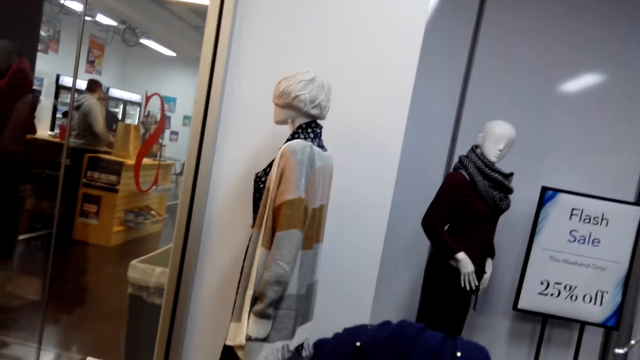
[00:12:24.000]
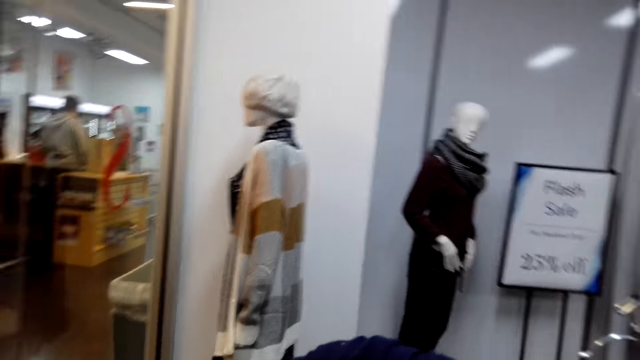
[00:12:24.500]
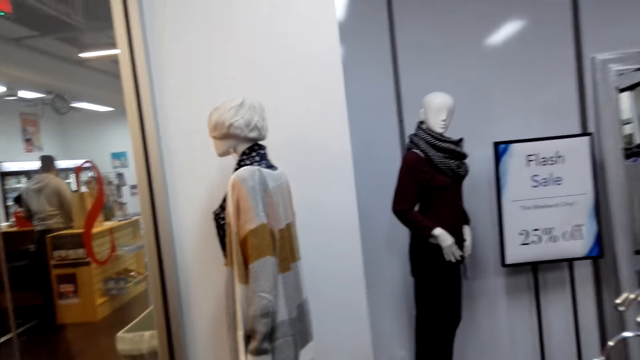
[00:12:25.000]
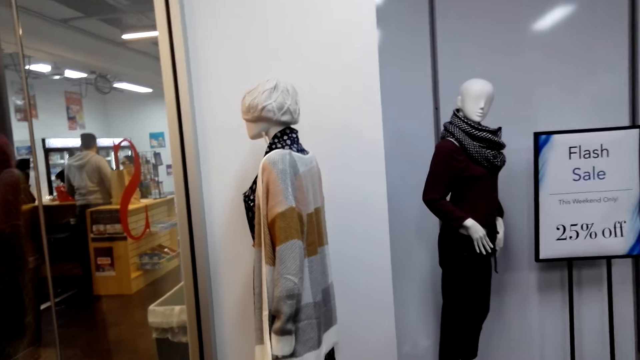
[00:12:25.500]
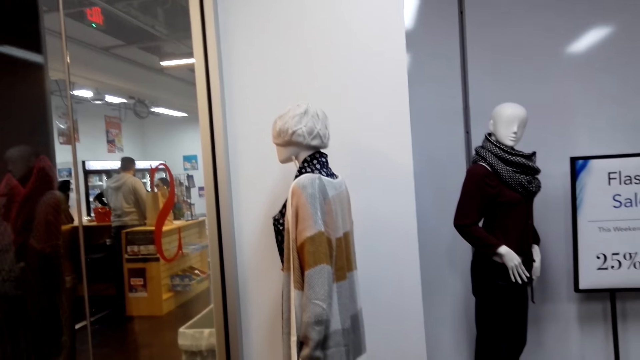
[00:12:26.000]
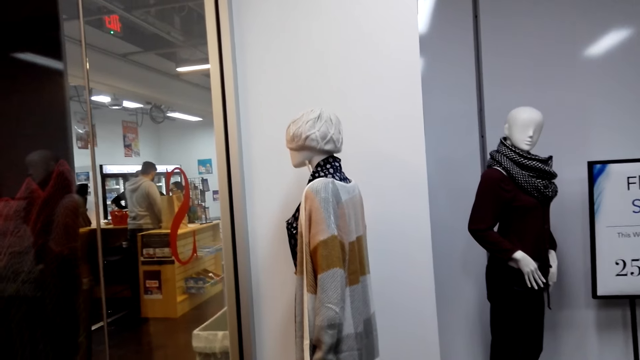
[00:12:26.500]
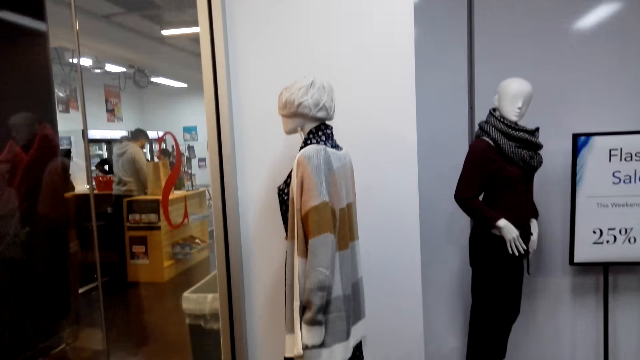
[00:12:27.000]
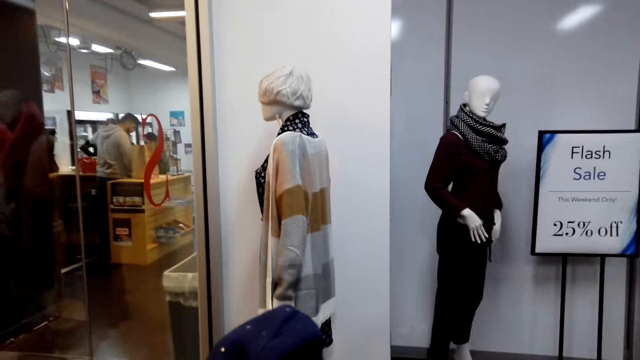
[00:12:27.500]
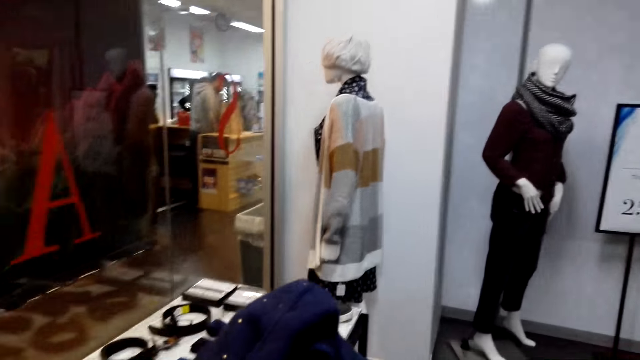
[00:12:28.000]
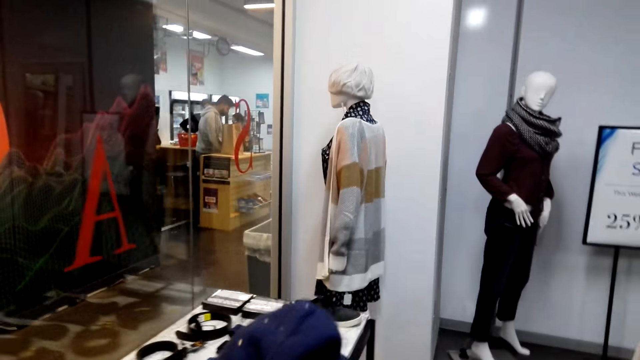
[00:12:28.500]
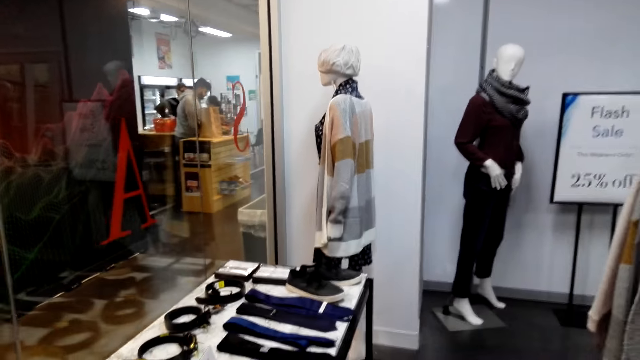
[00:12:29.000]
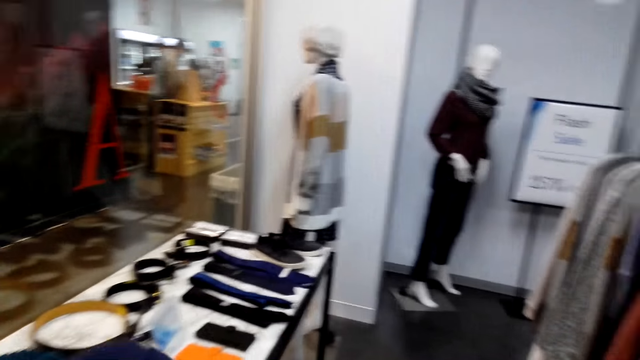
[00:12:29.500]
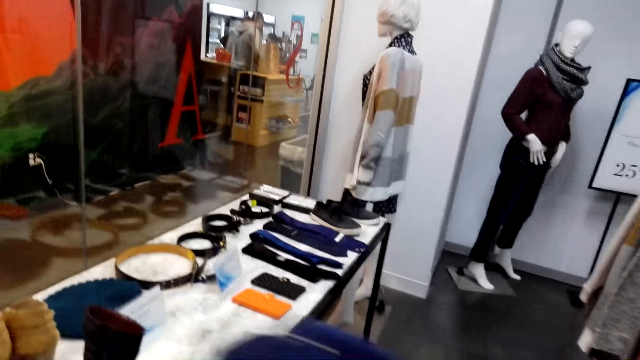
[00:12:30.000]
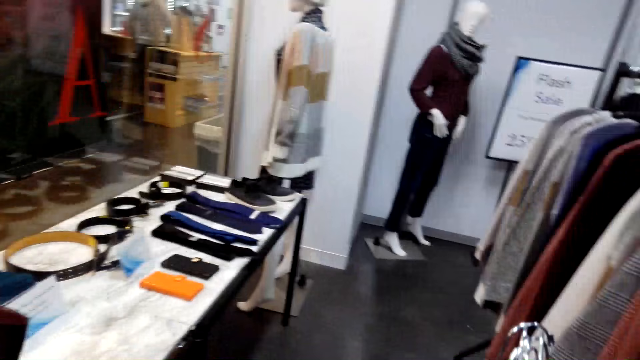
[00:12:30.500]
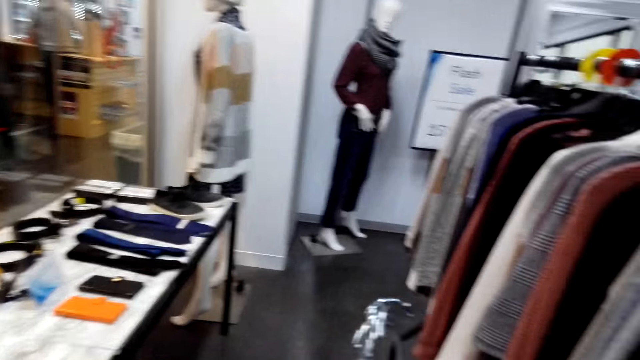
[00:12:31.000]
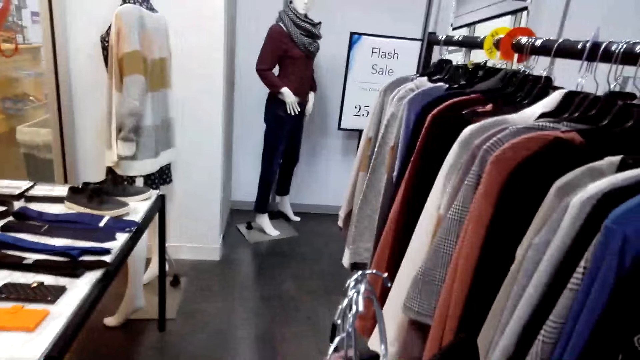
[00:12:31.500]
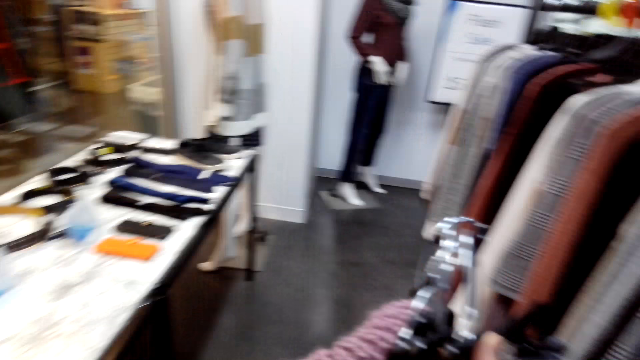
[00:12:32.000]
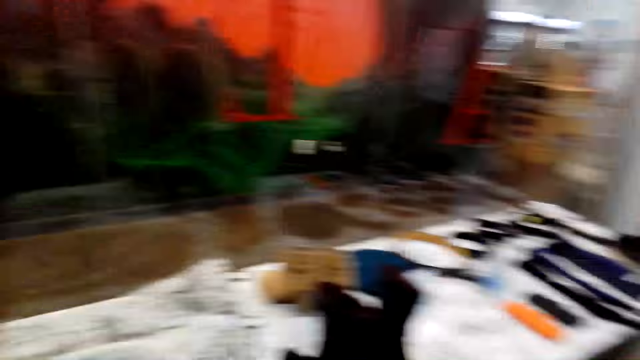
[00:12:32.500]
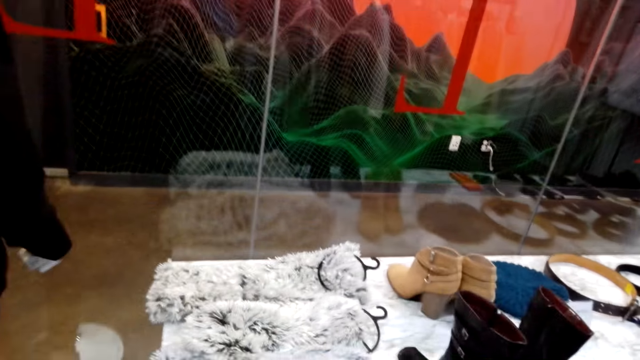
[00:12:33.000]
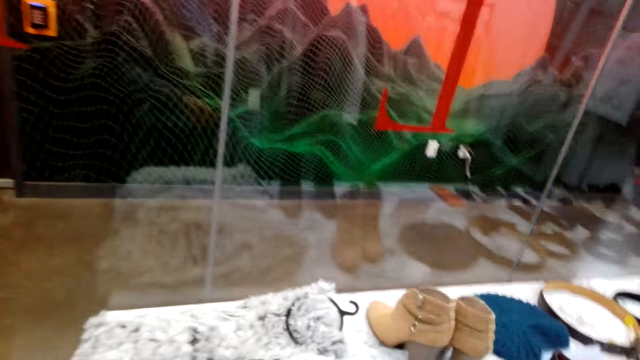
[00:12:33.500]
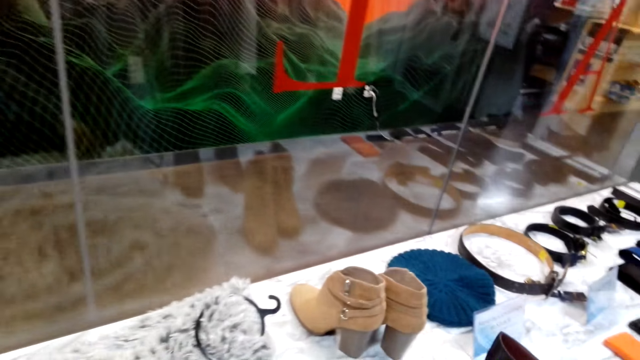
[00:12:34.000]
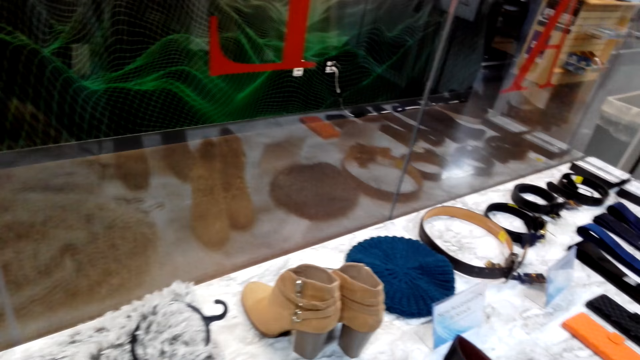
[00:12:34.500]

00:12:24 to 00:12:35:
The camera wearer looks at the cloth. They put the scarf down. They move around the shop.

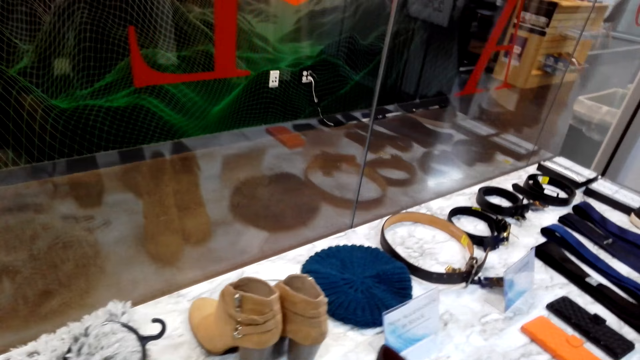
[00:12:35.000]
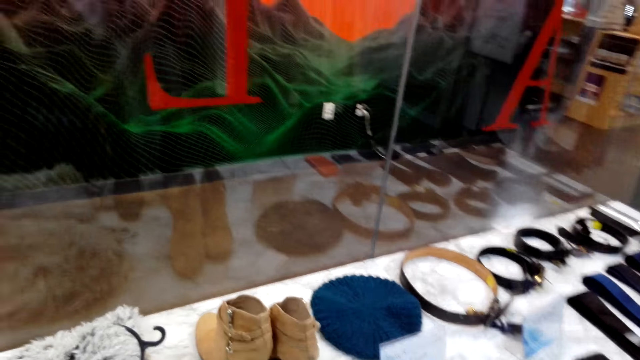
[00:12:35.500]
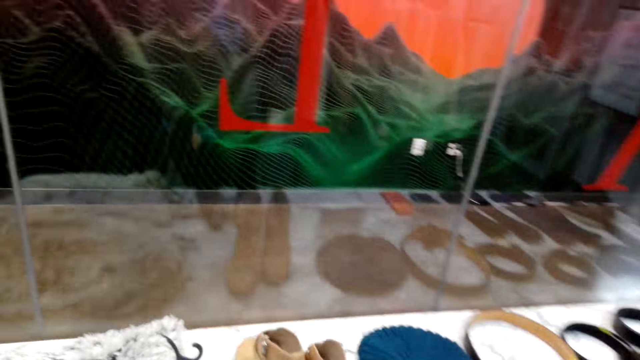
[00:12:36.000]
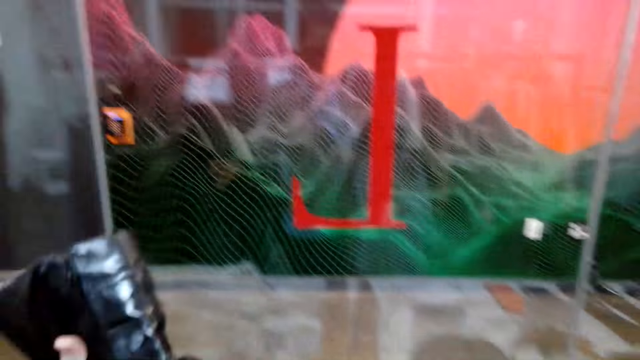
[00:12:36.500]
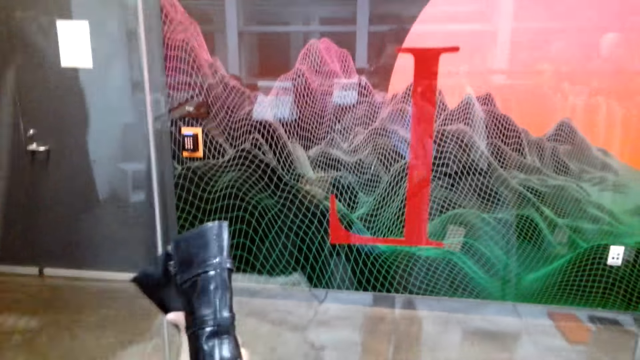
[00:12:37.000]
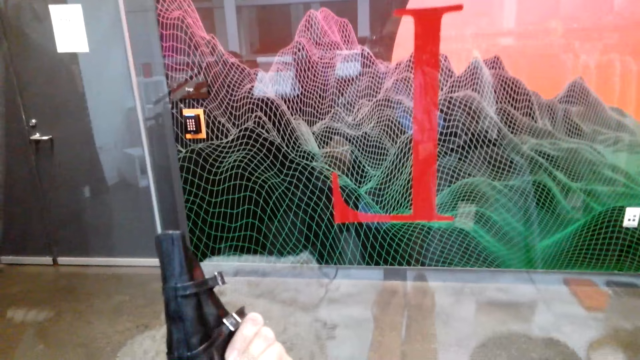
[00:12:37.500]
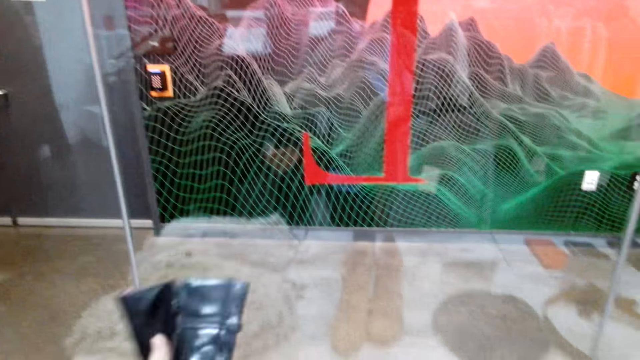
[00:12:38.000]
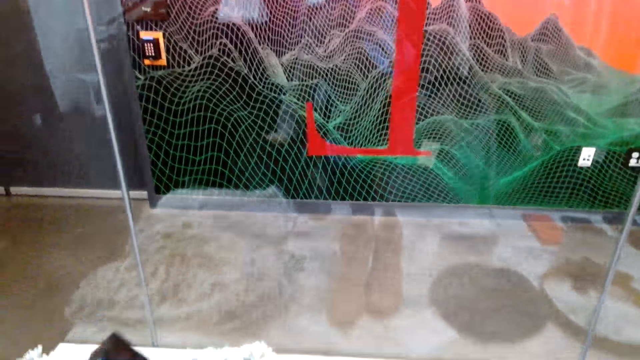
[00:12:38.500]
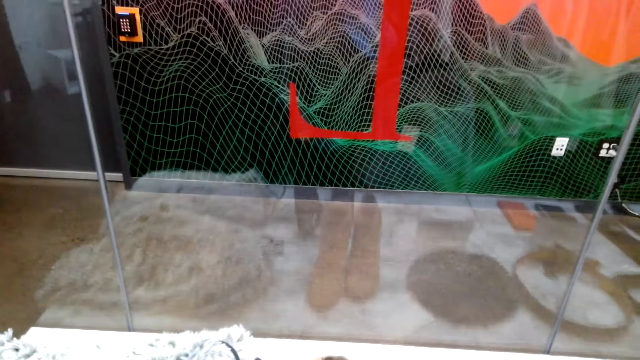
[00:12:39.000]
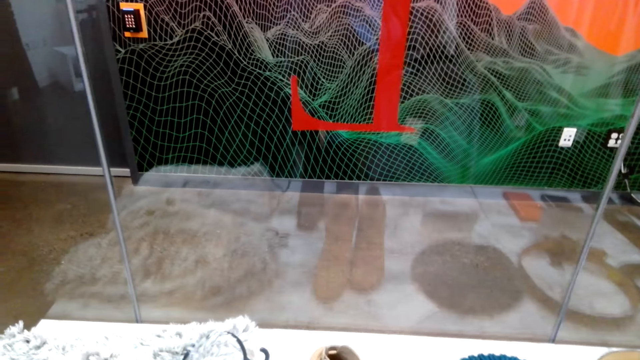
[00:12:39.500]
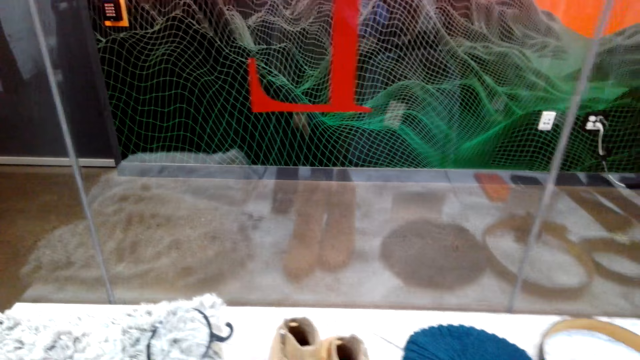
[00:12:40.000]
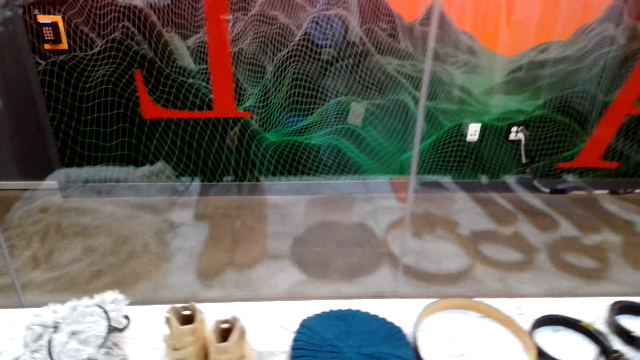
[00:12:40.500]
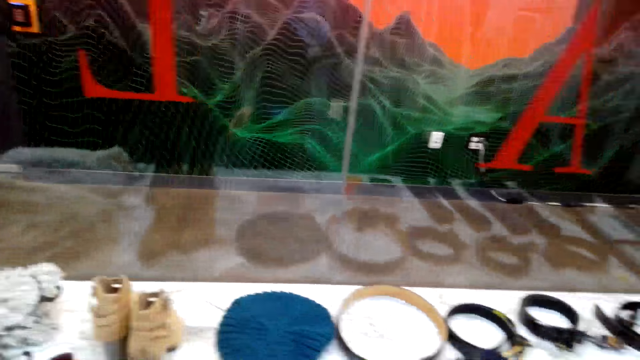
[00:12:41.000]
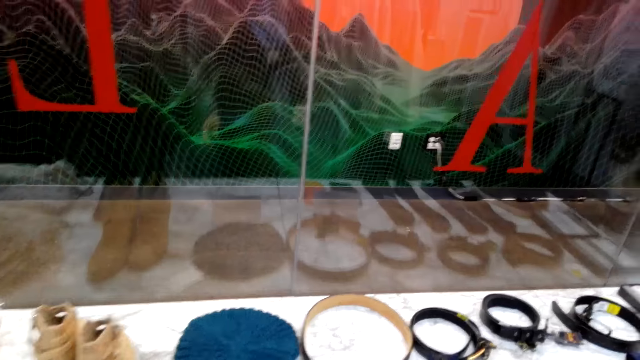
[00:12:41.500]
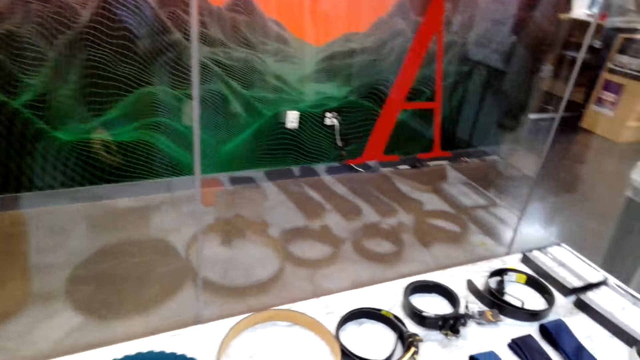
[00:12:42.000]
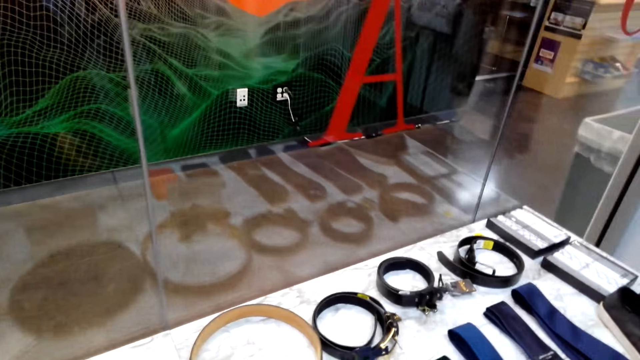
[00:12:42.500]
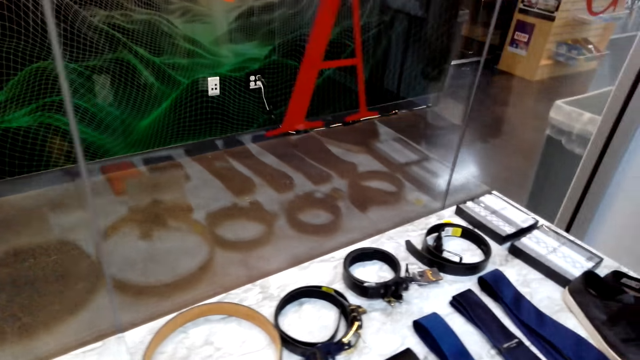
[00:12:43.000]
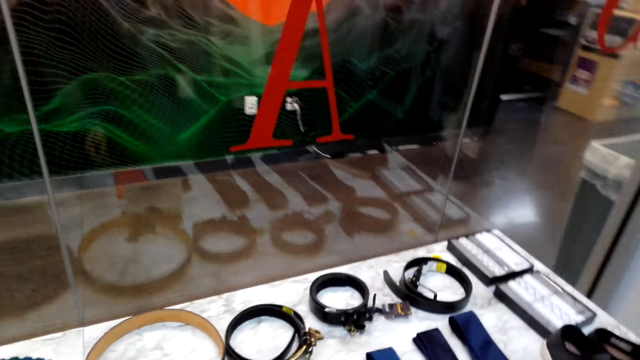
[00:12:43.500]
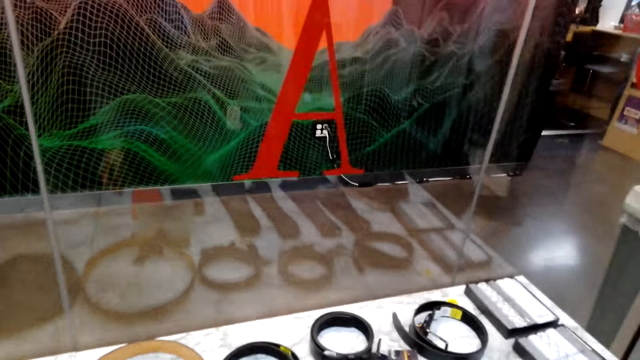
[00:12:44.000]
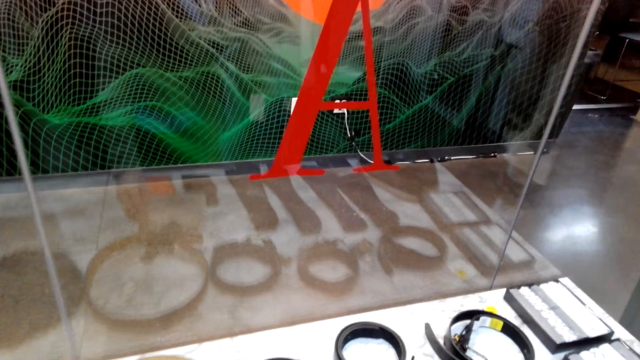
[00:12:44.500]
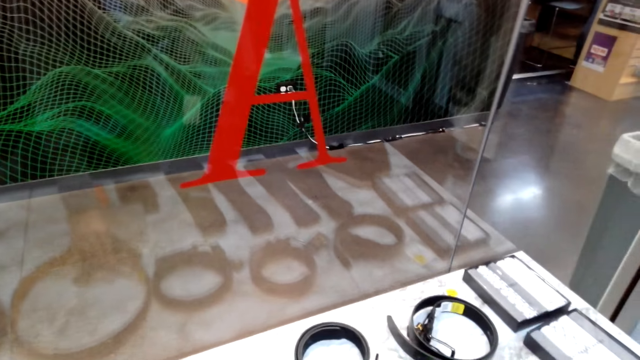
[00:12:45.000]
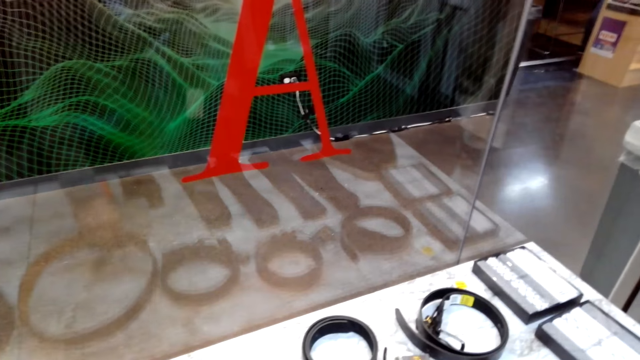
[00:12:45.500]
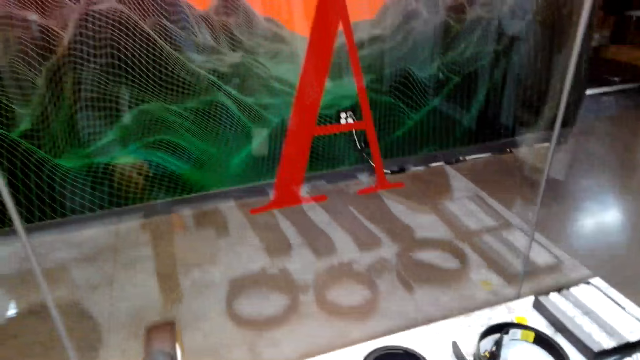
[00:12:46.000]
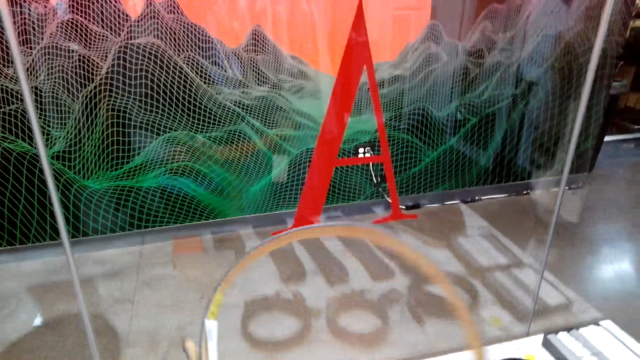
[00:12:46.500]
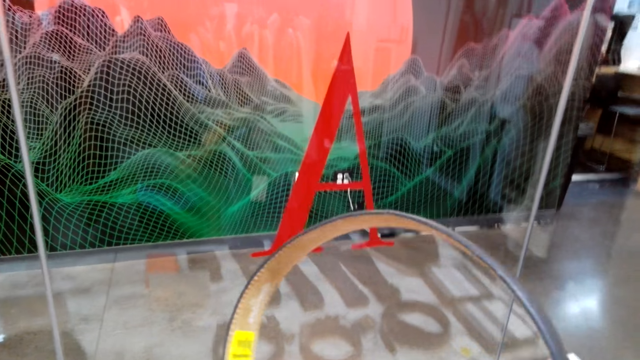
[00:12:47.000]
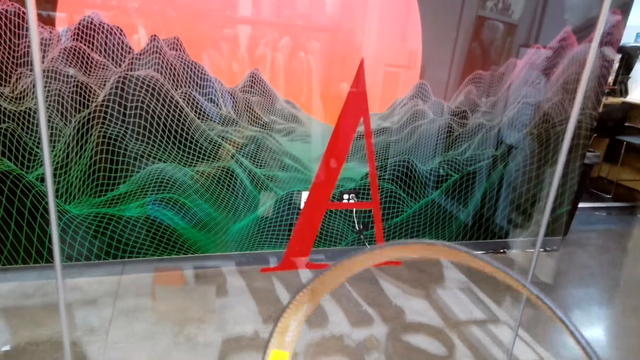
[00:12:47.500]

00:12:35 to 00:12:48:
The camera wearer lifts up the shoe. They look at the boot. They put the shoe down. They move around the shop. They look around. They lift up a belt.
